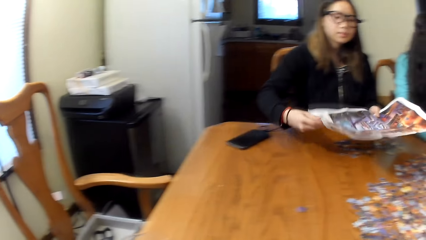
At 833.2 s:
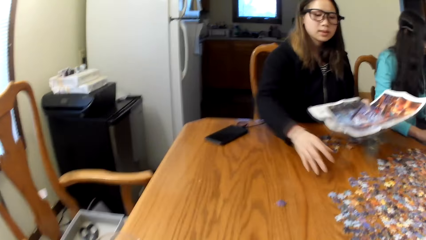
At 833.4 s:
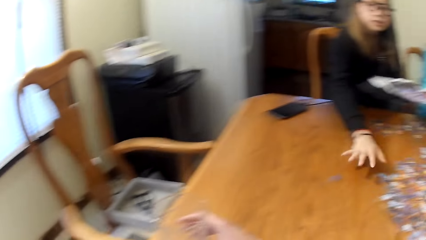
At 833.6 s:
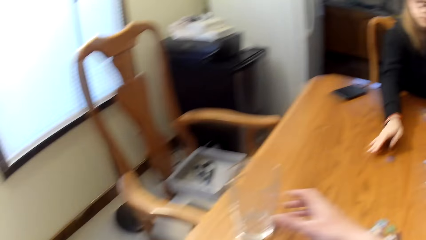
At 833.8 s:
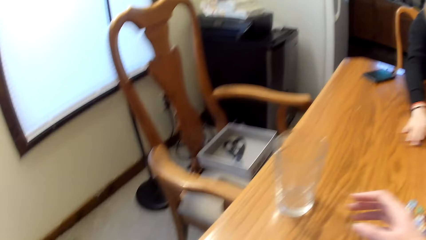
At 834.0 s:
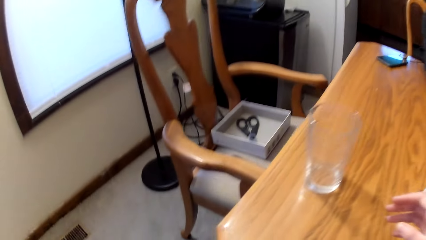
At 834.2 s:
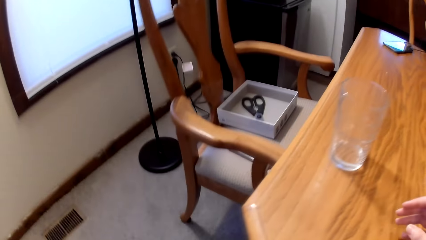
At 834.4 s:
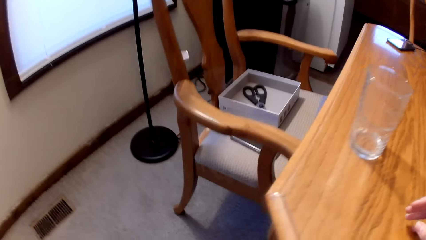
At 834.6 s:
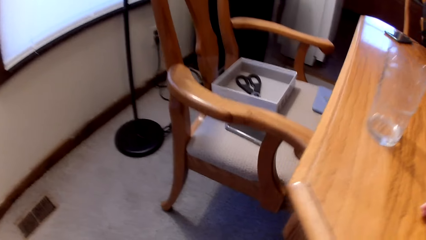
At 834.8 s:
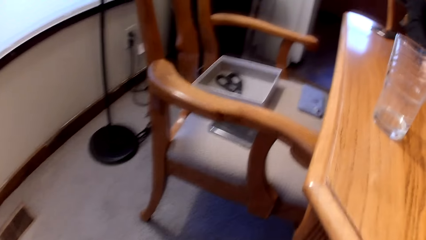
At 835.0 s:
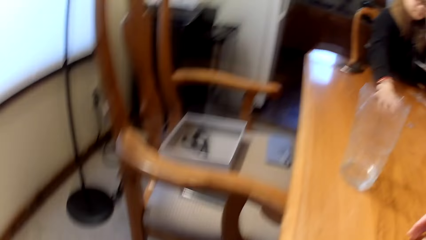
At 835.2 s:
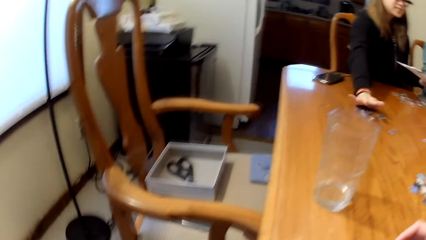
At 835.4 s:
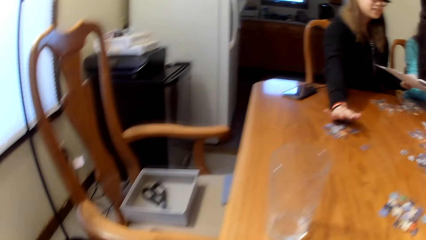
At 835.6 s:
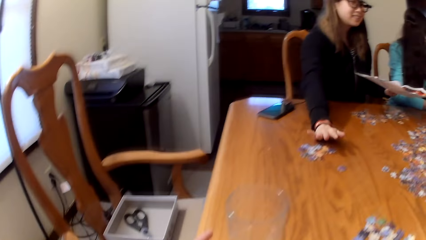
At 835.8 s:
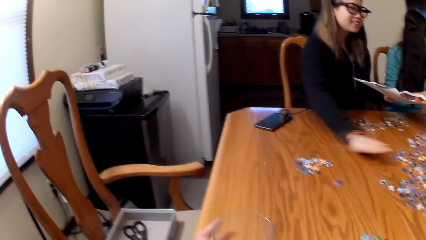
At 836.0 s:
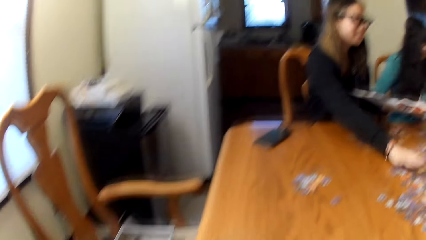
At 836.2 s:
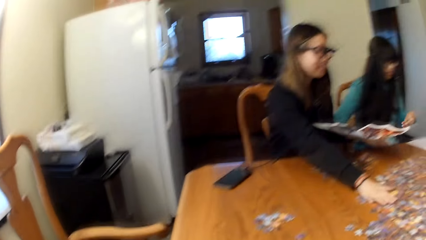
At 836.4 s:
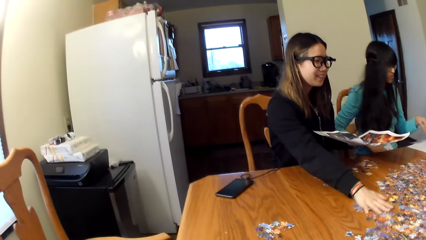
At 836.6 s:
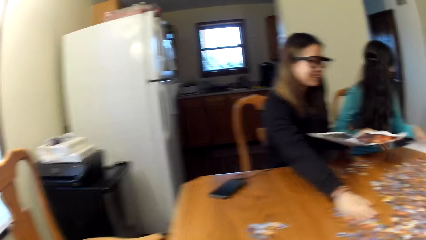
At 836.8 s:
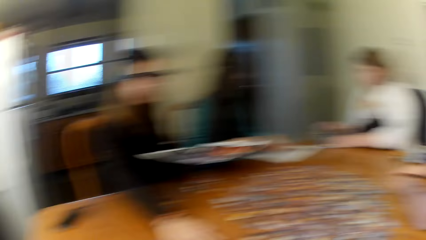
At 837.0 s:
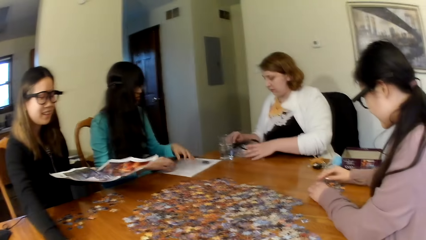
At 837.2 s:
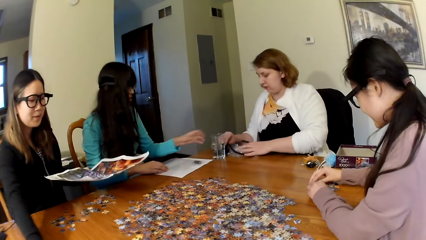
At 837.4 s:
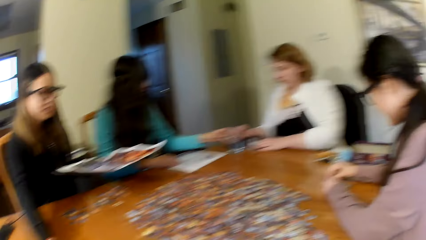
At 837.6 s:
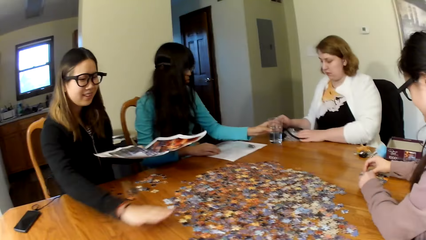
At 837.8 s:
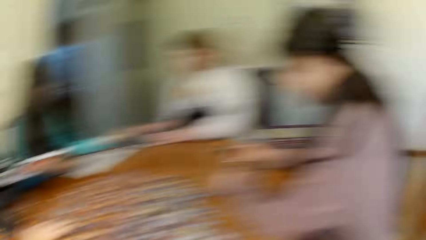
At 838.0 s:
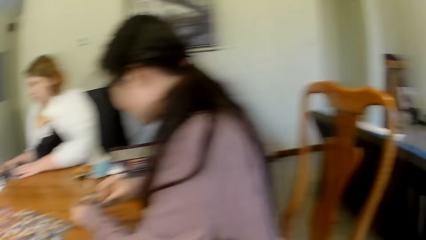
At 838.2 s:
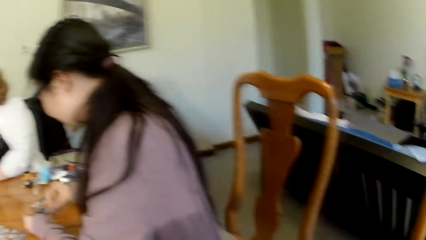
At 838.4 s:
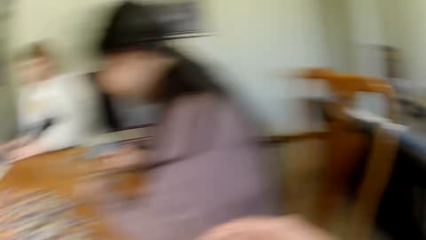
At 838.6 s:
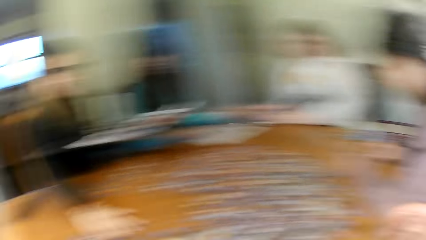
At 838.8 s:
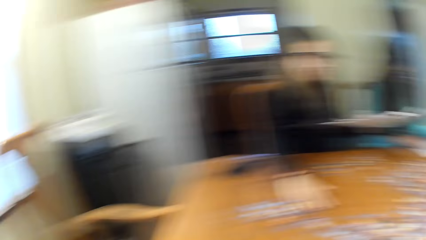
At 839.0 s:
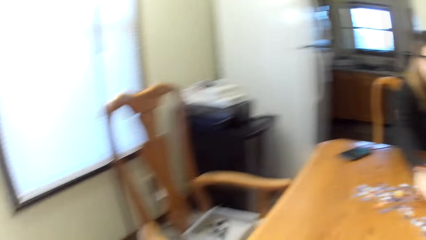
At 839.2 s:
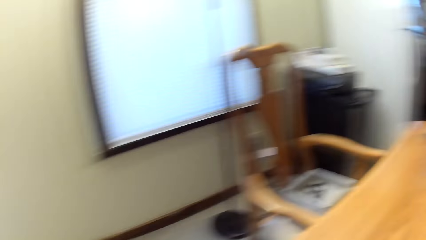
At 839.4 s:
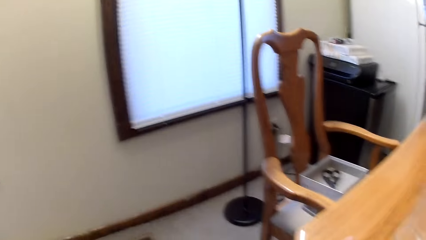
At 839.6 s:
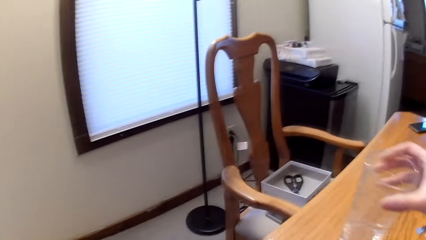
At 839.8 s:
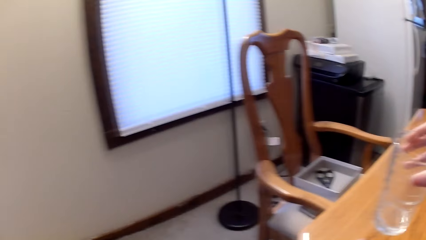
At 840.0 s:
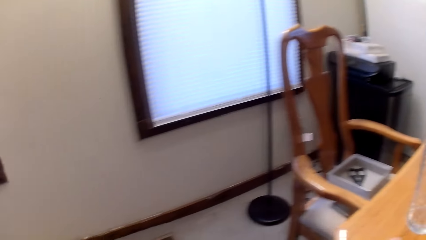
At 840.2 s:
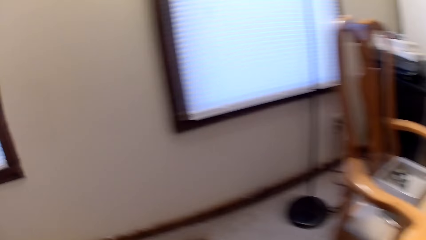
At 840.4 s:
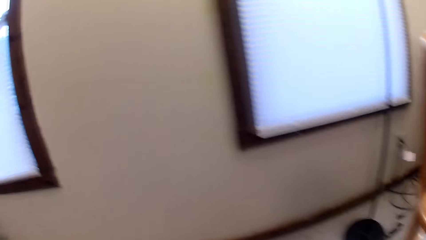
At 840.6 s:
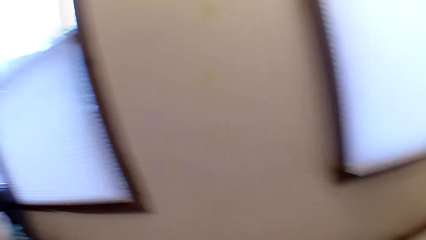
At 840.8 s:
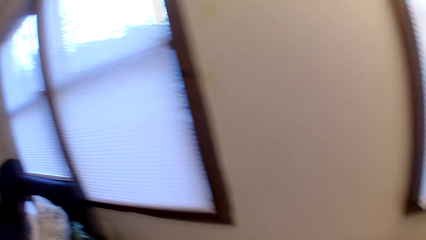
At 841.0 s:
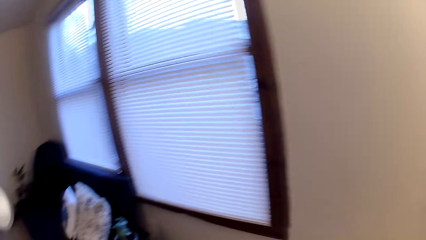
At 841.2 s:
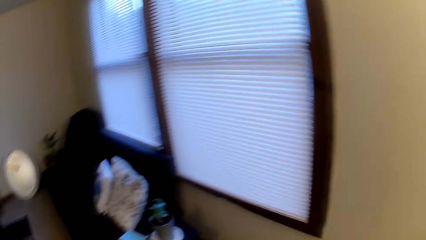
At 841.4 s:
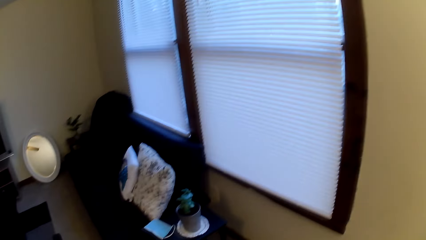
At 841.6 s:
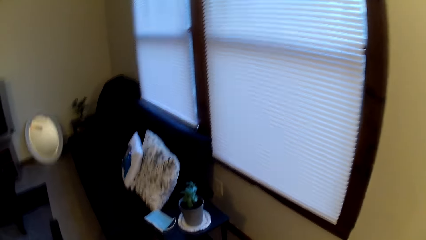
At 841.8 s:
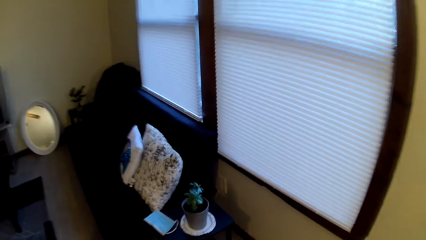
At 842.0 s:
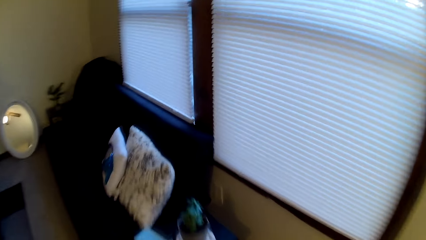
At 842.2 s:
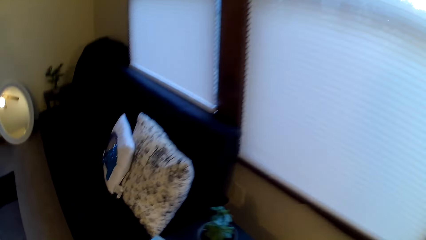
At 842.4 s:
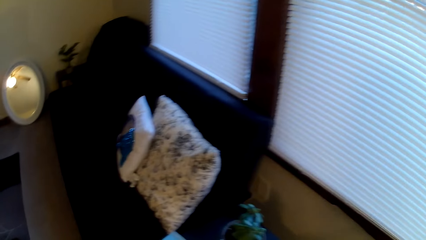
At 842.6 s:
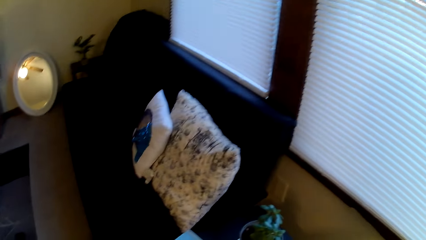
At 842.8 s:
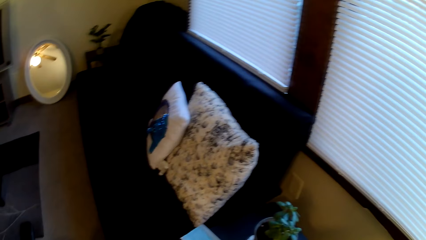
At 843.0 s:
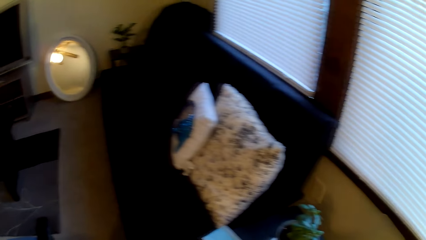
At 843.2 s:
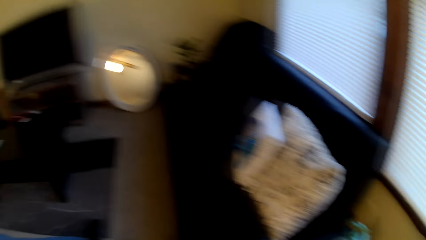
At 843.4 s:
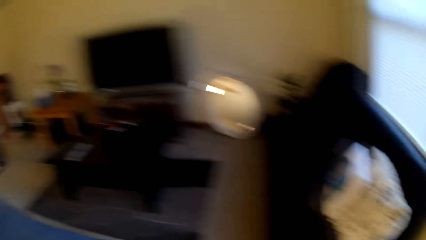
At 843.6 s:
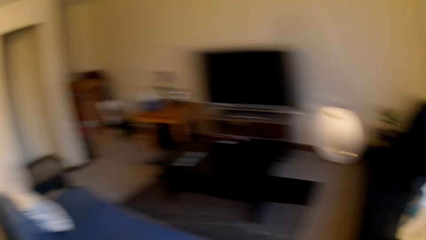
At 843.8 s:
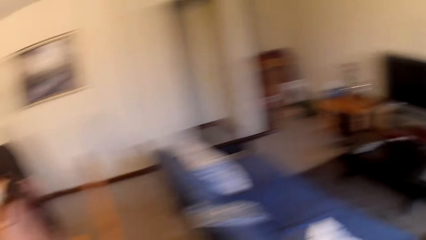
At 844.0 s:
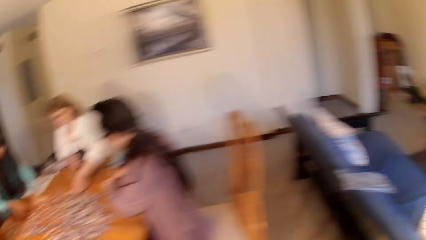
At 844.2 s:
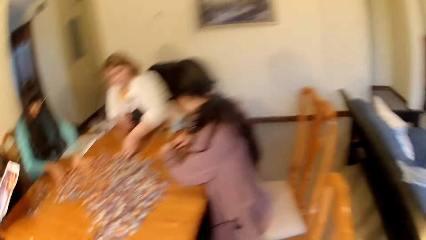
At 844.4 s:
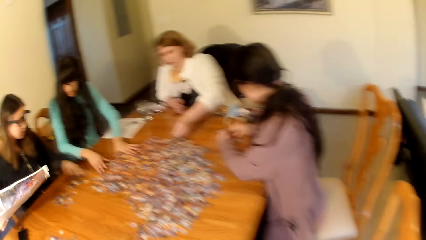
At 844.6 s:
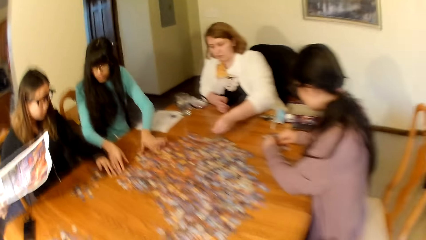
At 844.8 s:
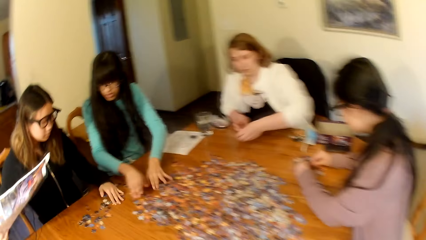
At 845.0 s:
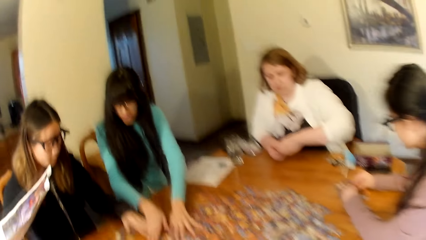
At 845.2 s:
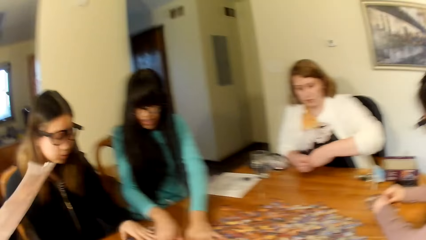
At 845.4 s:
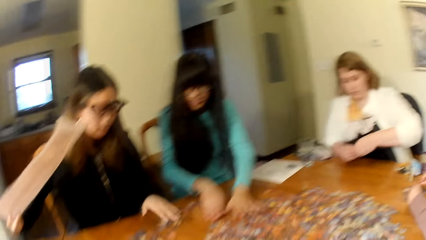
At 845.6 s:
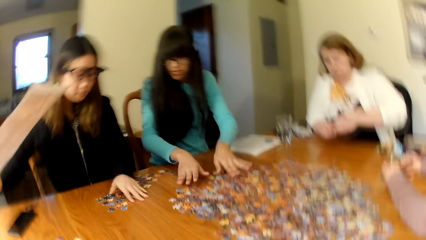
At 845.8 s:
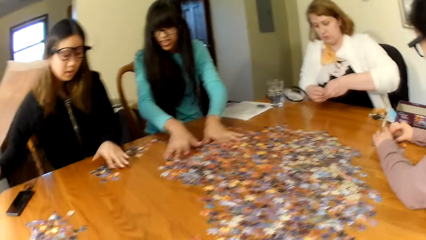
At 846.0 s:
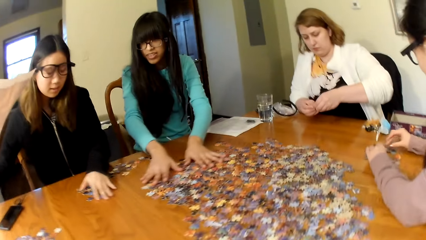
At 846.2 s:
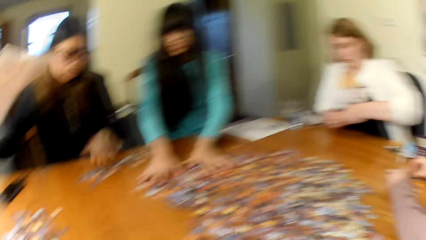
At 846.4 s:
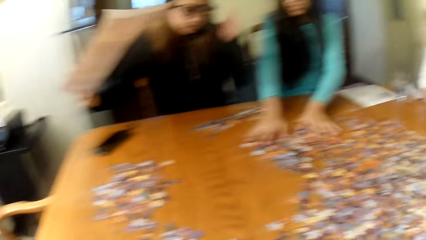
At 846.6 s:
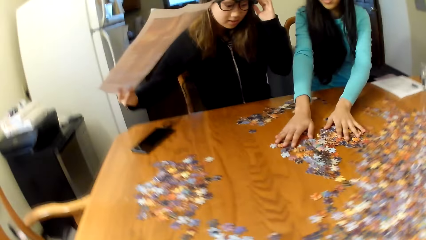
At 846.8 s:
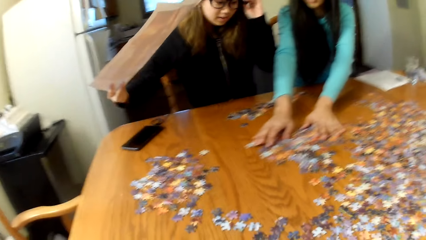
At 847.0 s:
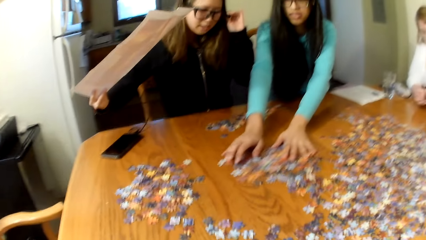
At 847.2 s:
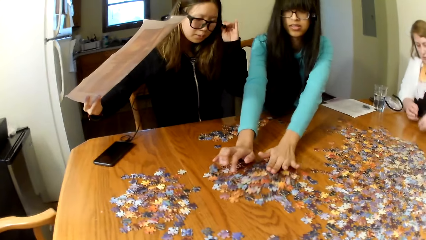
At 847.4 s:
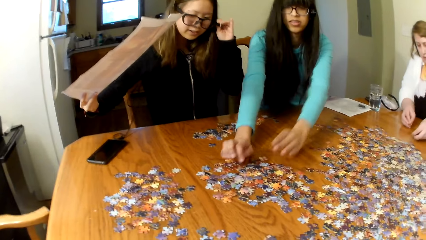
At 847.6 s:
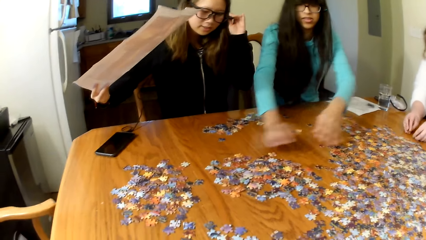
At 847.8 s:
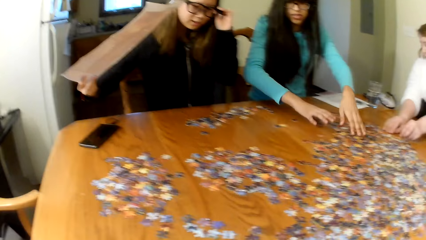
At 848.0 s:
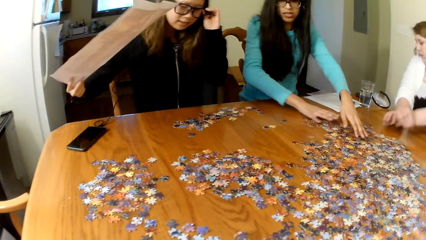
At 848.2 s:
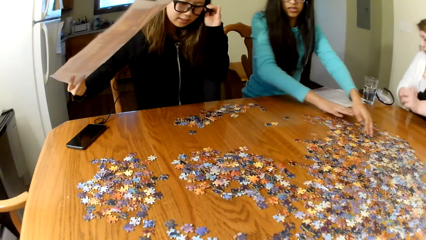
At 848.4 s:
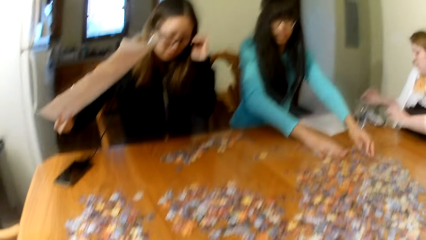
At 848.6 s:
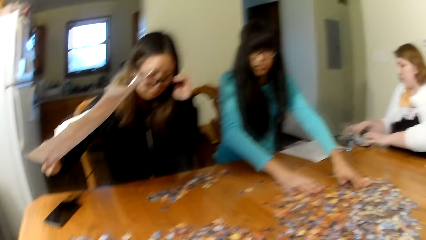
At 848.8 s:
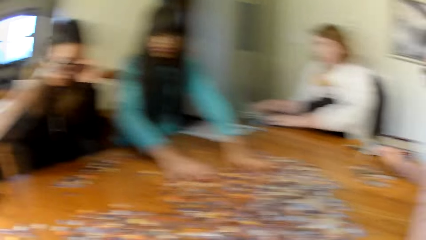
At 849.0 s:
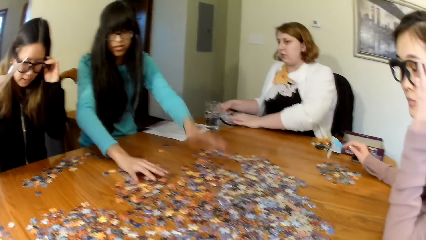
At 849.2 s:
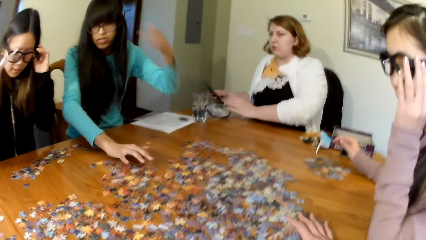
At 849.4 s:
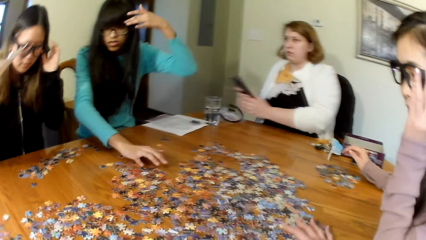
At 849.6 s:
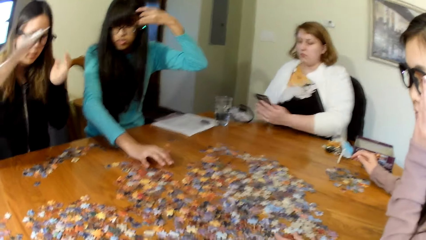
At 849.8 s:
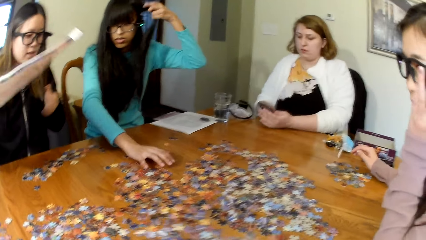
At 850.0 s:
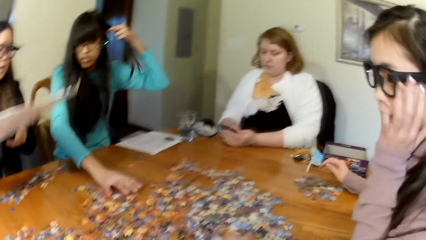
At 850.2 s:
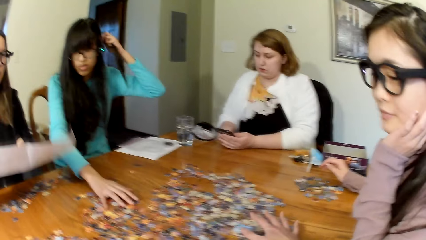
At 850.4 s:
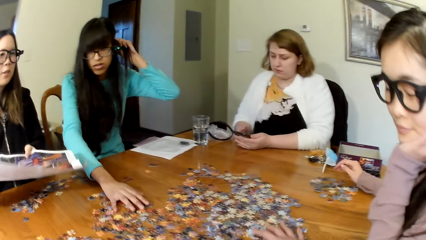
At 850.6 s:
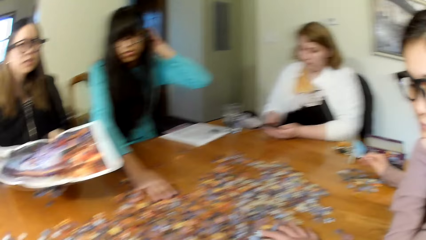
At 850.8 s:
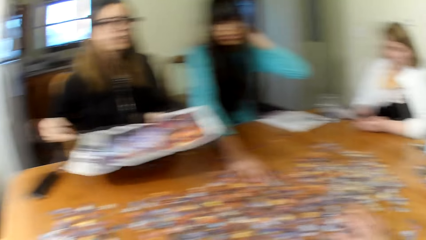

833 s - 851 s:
A lady picks up the puzzle paper. The lady pushes the pieces of paper. The camera wearer looks around. They move around the room. They sit down. Another lady pushes the pieces of the puzzle.
